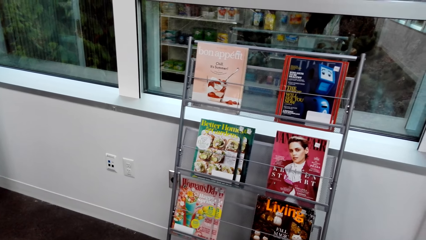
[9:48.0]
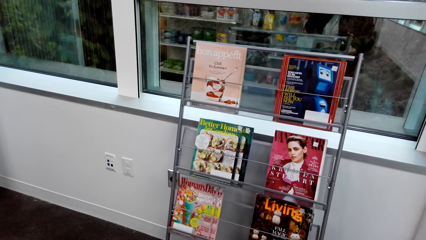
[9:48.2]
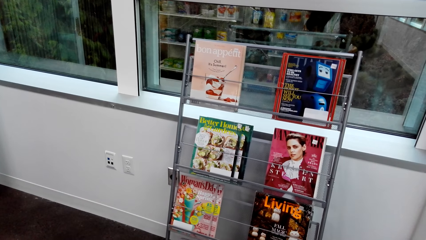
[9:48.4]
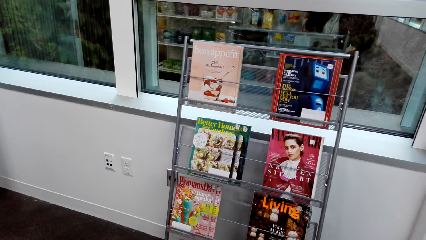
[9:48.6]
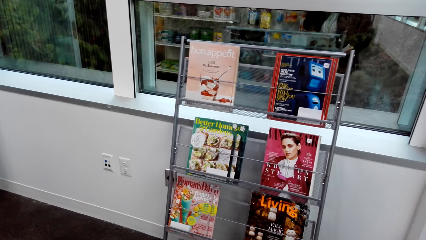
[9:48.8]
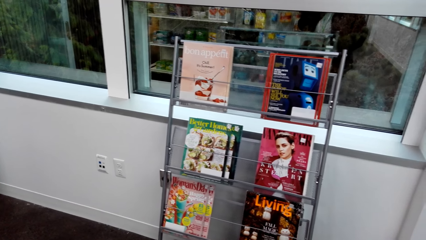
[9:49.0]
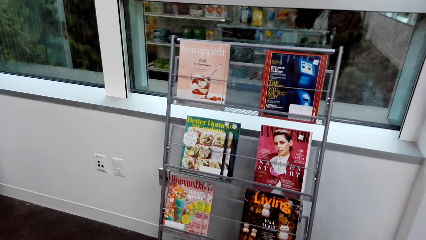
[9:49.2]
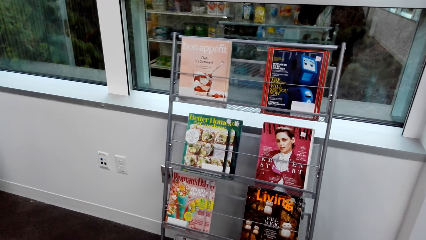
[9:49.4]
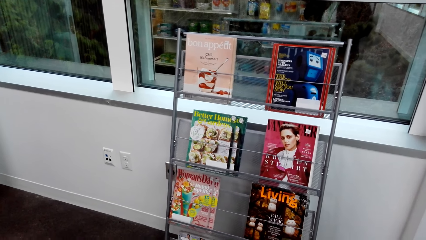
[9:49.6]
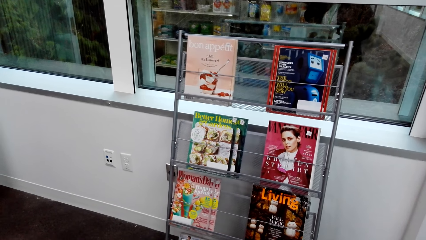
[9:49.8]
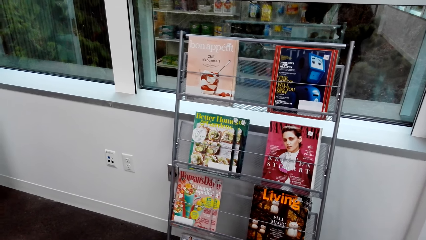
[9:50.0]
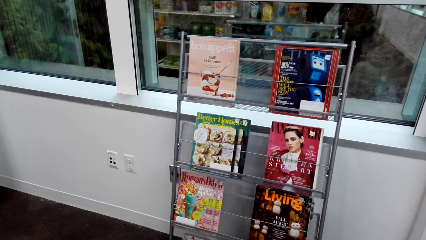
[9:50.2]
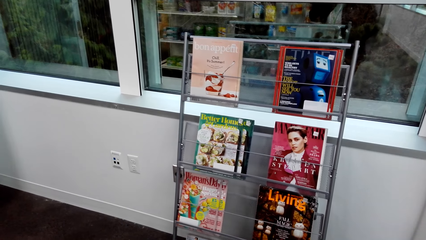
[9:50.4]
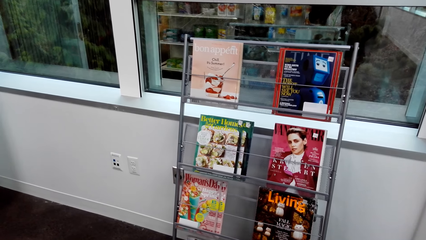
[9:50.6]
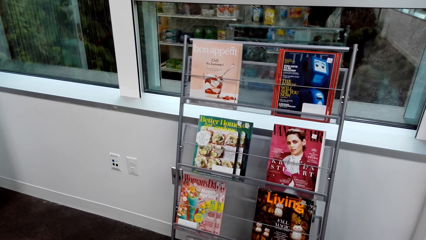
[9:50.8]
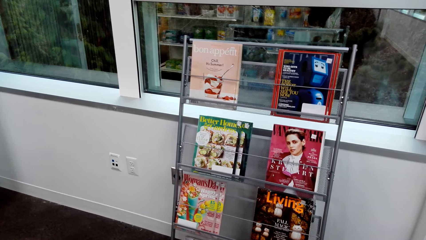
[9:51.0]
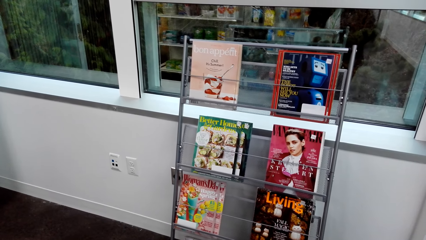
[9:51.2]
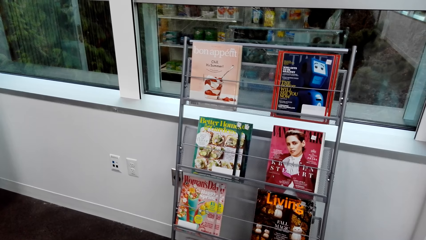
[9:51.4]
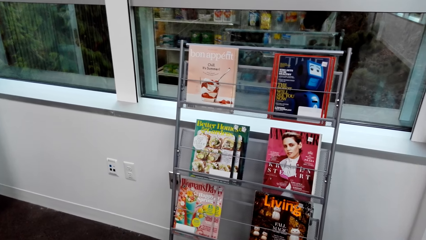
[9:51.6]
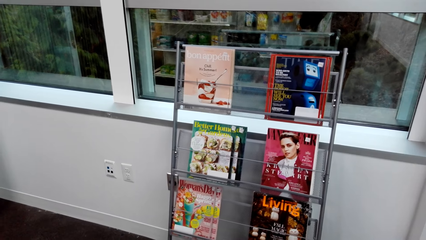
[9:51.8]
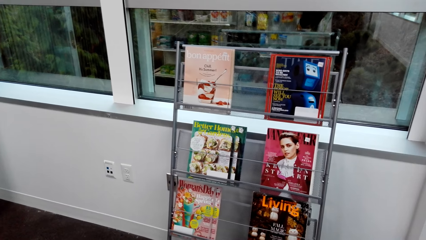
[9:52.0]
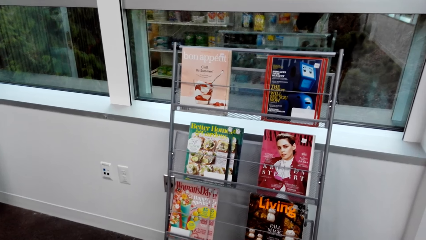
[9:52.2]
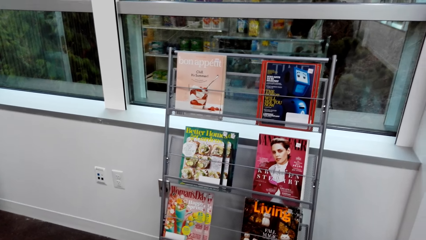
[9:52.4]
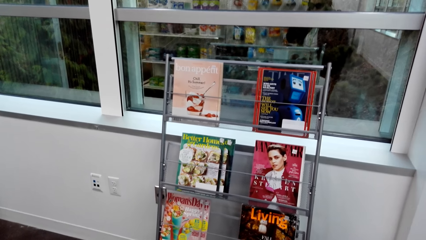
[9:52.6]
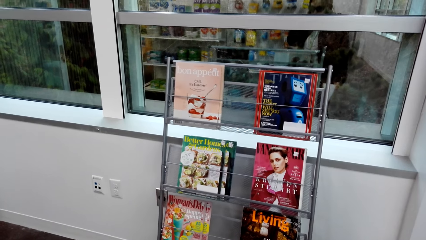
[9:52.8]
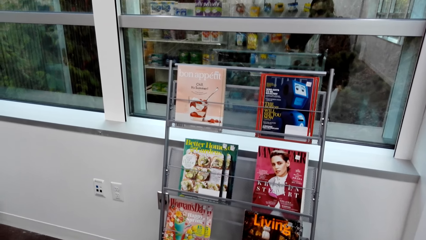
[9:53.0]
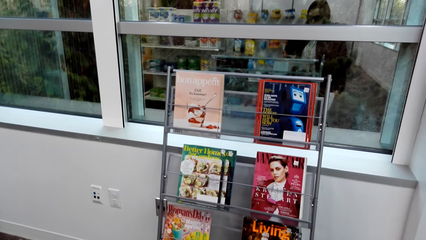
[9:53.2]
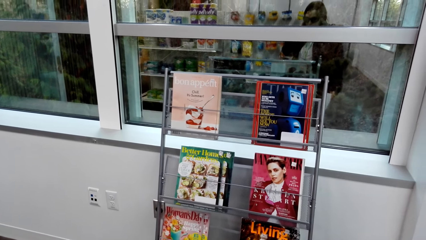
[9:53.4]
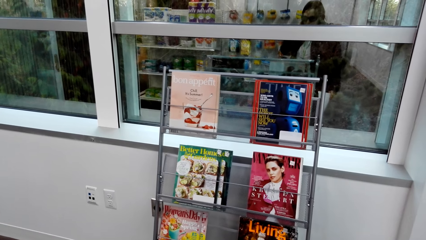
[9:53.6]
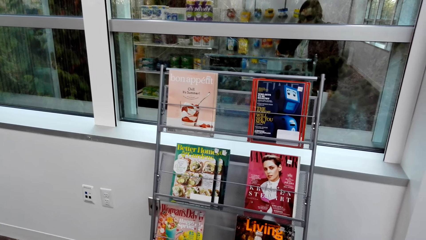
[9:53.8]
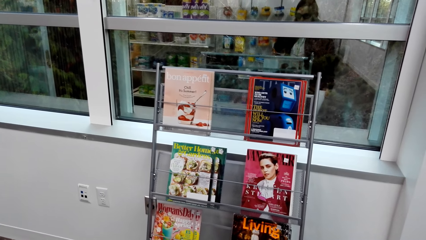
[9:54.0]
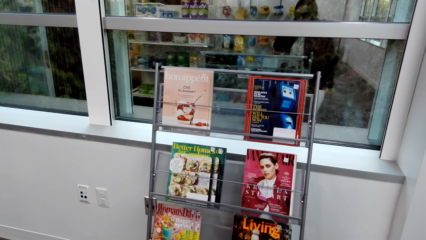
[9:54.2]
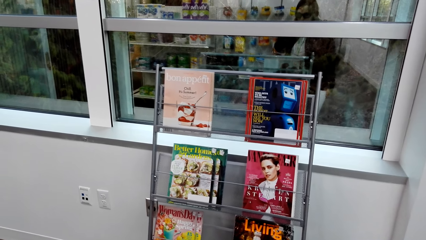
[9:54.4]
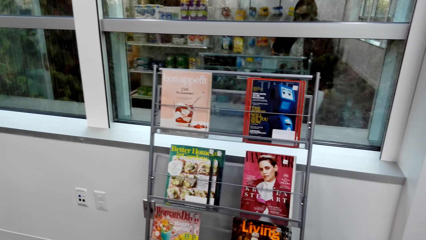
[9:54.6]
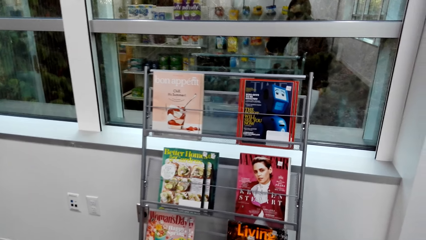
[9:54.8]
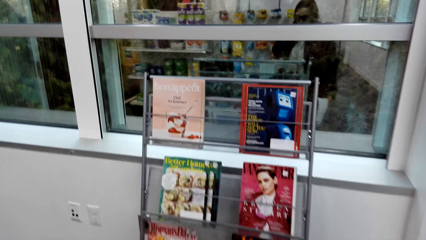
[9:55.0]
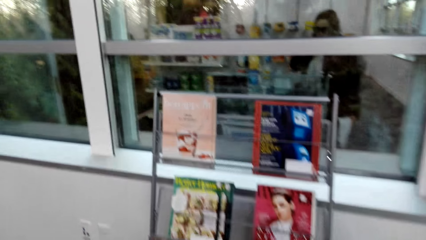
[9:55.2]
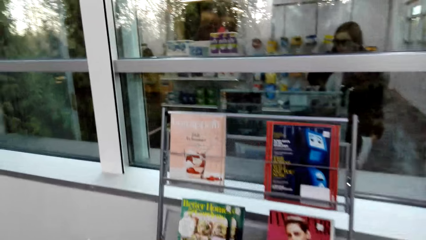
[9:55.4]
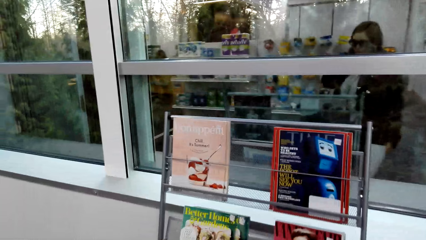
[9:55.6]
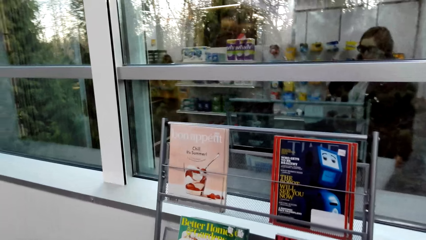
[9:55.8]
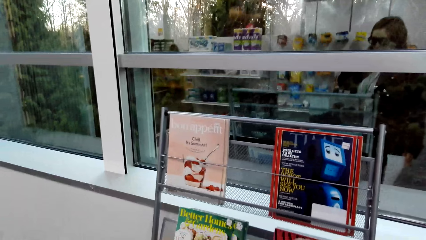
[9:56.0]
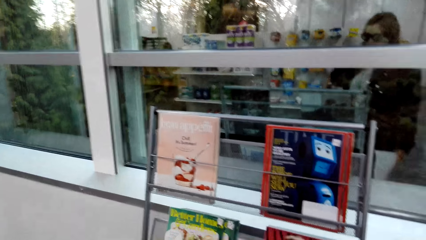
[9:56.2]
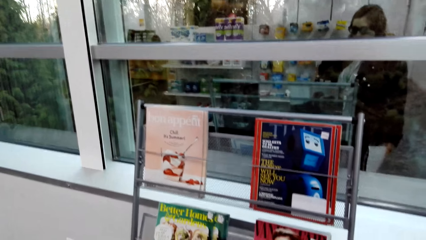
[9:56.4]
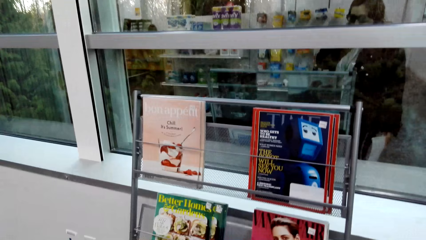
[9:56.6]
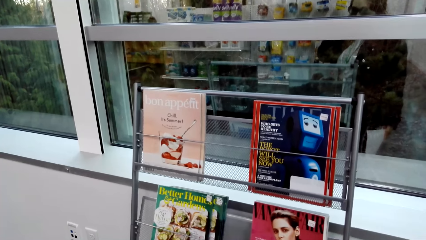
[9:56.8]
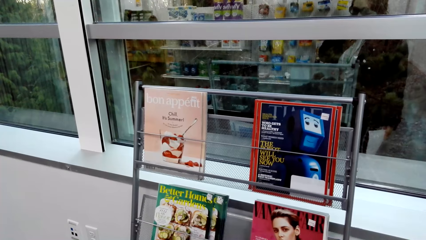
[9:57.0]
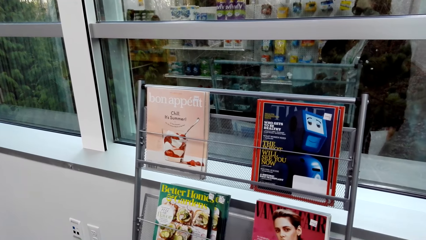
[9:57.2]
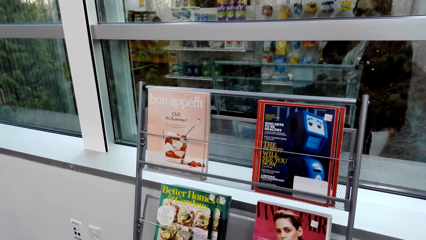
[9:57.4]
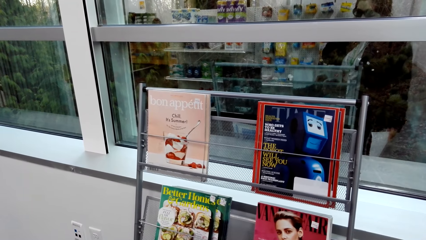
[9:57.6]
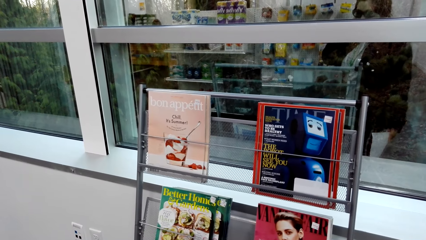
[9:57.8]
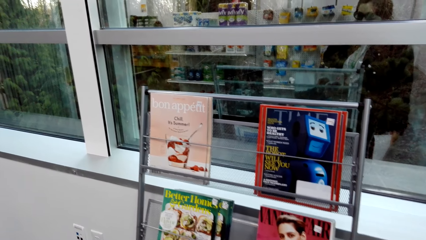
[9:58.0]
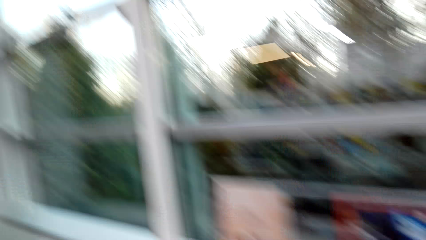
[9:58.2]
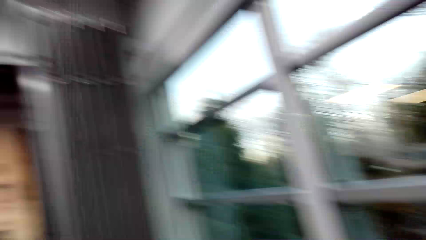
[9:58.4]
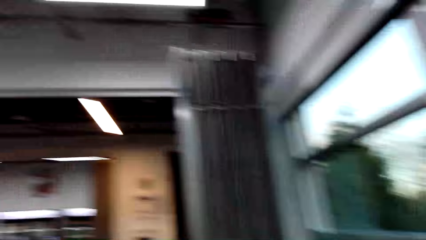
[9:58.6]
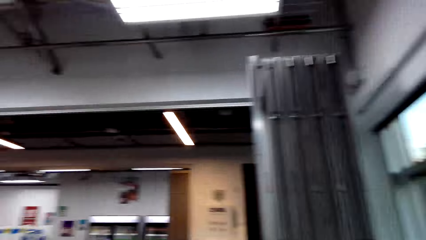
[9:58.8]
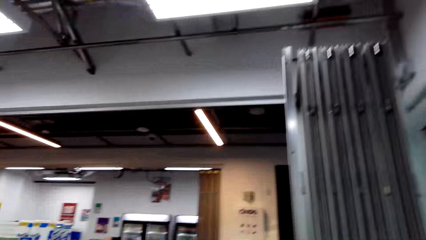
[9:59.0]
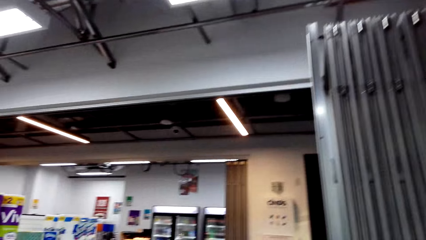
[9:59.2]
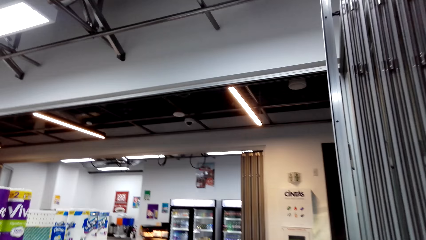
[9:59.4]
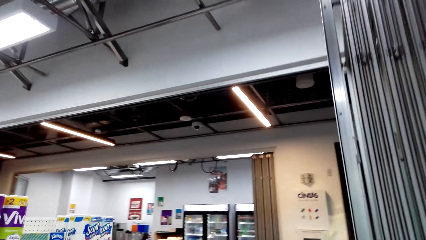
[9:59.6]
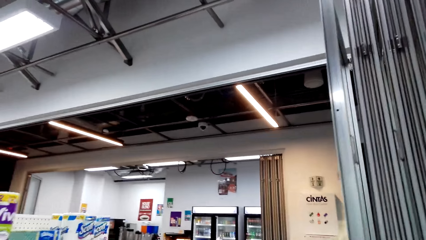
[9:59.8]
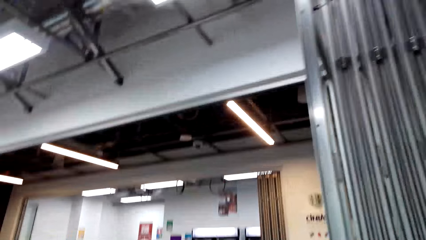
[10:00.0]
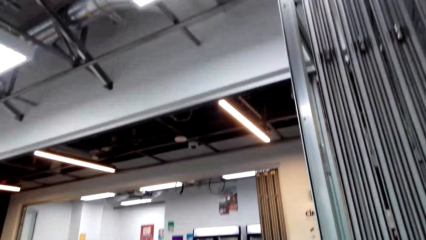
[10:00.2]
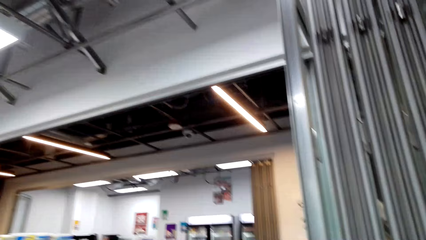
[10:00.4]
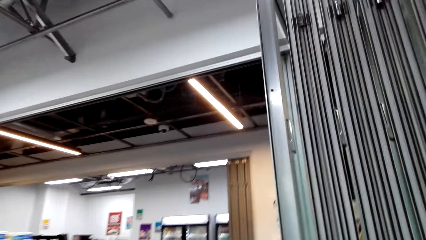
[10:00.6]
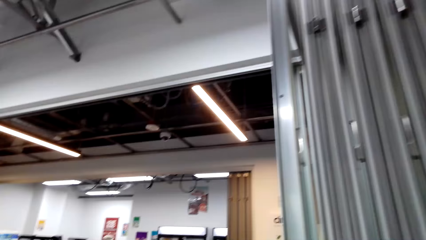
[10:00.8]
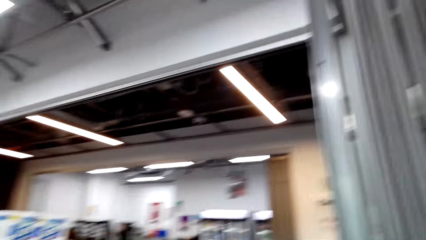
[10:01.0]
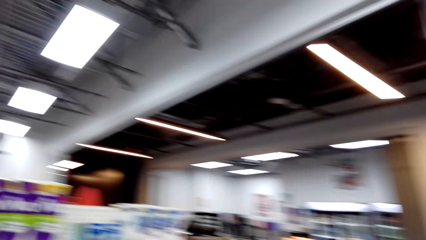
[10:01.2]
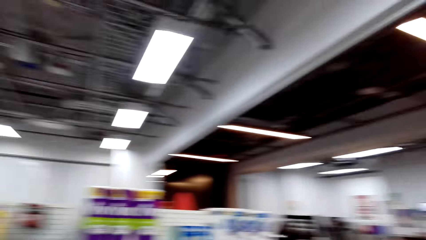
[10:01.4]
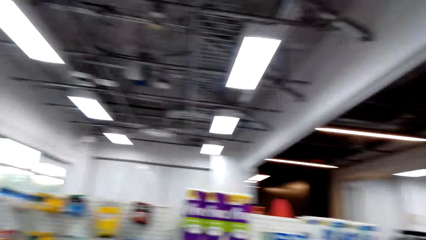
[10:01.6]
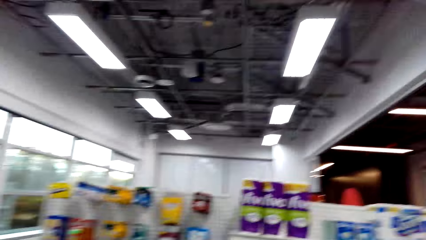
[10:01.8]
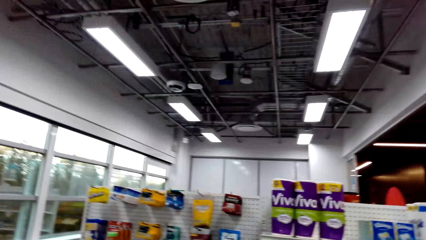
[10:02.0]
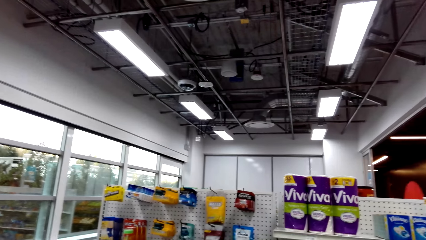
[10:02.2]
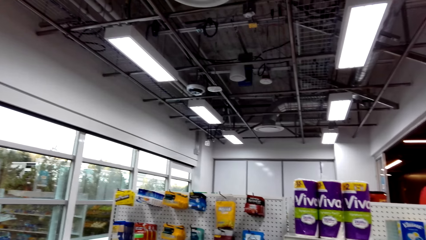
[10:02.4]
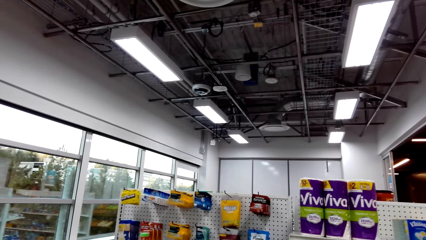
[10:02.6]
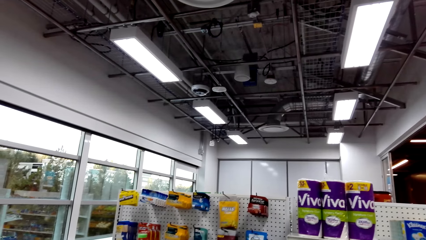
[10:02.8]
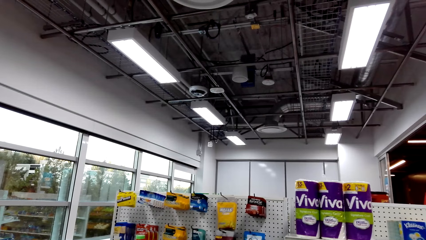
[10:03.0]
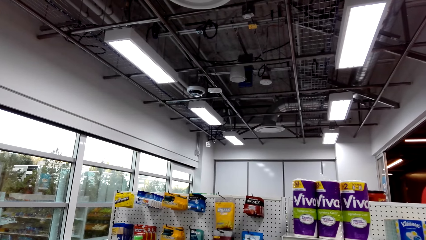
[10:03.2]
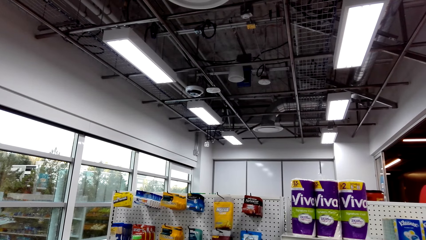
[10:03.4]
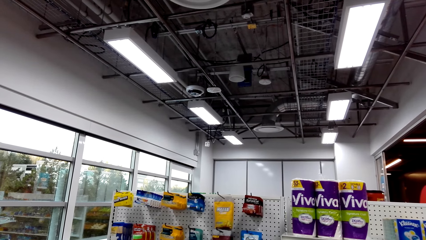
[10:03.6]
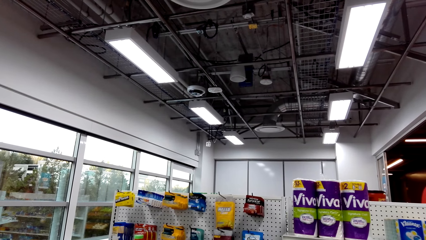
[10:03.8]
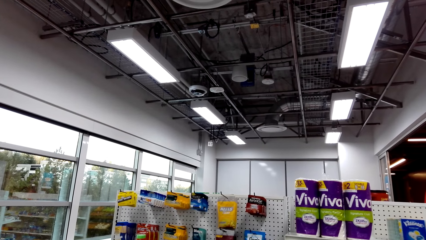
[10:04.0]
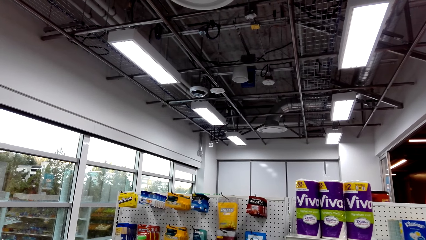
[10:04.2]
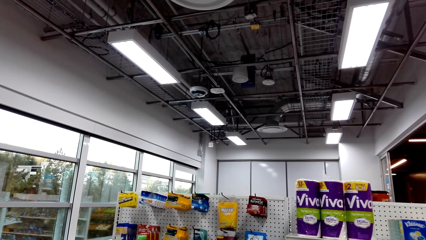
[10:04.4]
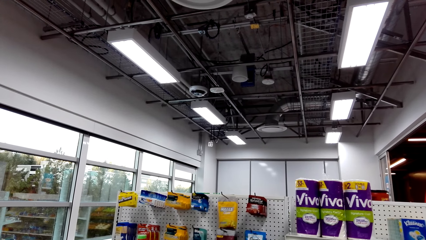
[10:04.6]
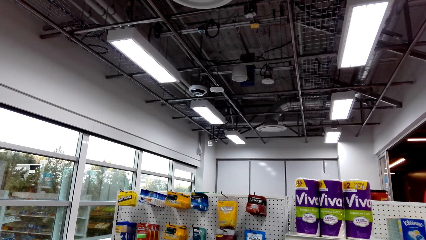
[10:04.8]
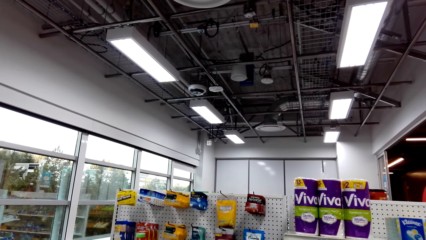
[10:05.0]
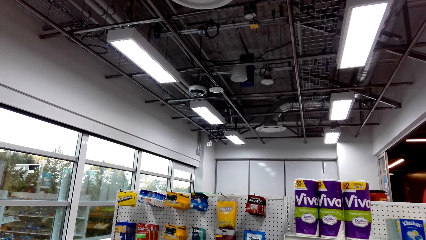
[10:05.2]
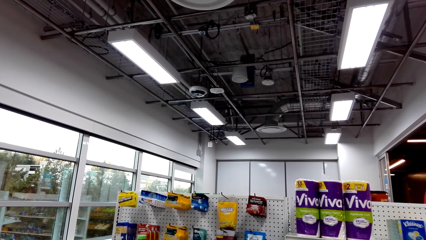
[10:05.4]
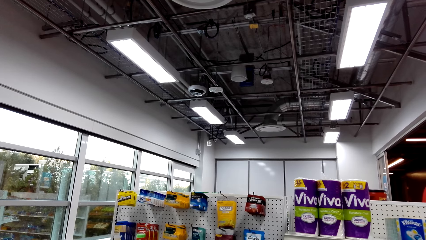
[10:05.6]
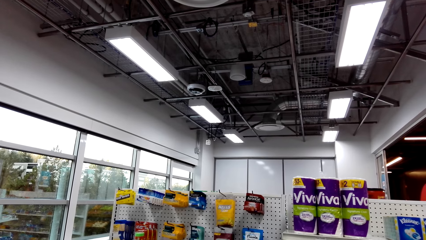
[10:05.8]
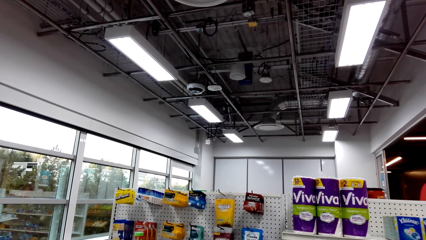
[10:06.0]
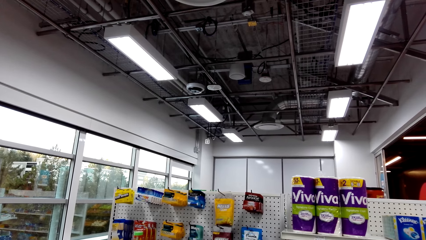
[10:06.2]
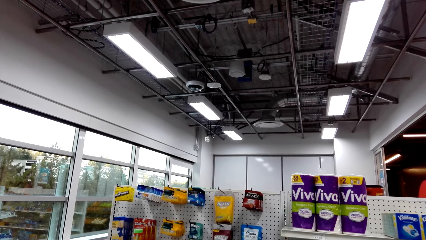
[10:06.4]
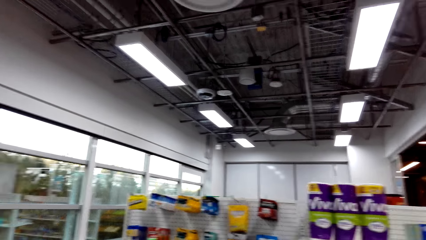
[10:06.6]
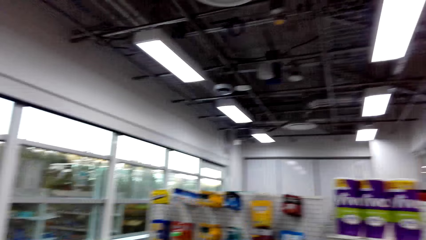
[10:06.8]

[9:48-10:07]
The camera wearer looks around the supermarket. They walk around the supermarket. They stare at the shelves.
